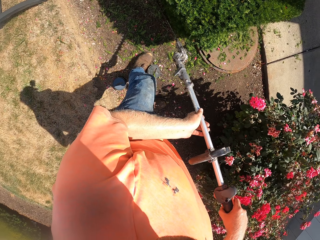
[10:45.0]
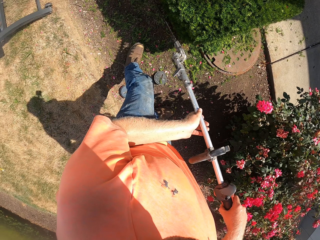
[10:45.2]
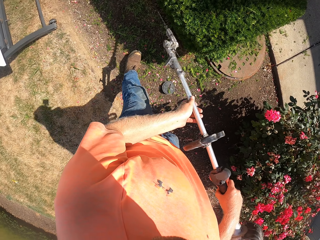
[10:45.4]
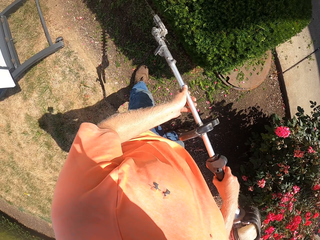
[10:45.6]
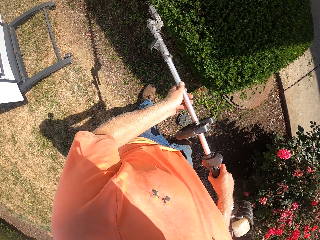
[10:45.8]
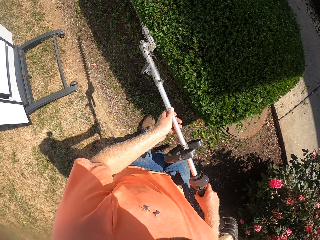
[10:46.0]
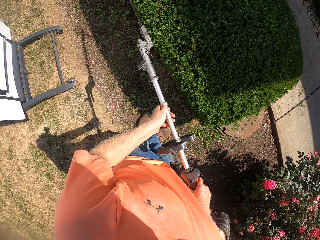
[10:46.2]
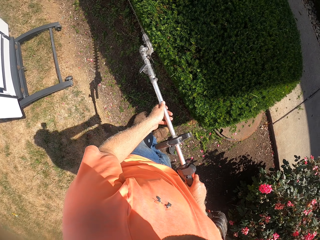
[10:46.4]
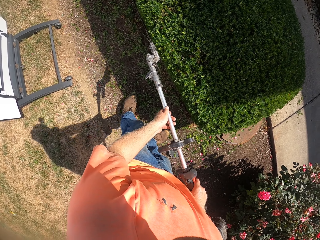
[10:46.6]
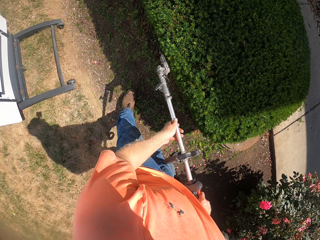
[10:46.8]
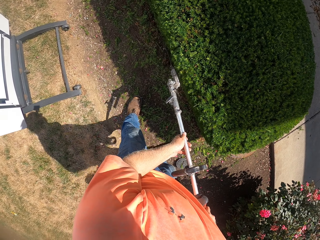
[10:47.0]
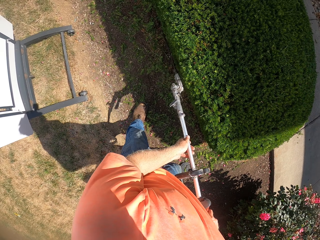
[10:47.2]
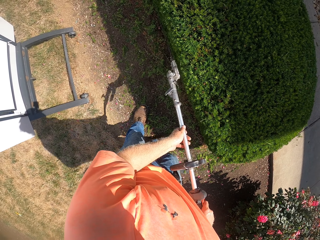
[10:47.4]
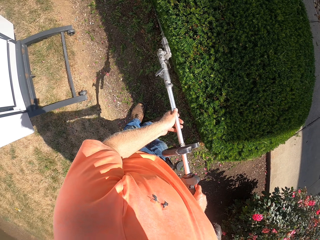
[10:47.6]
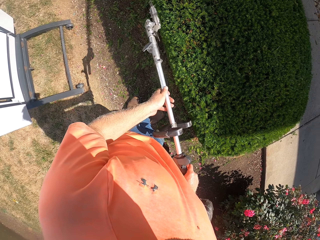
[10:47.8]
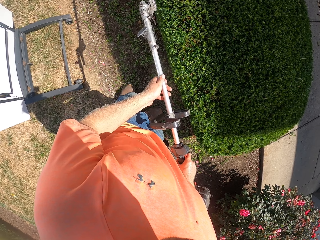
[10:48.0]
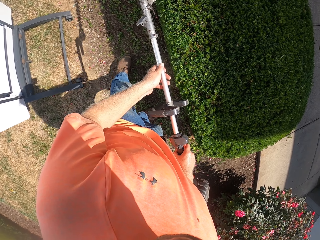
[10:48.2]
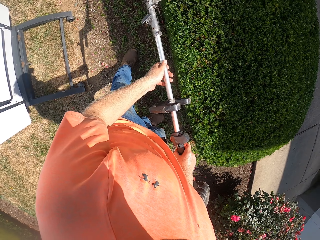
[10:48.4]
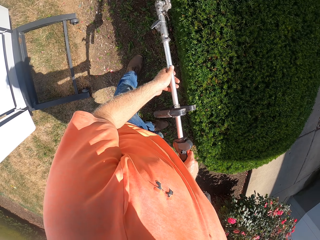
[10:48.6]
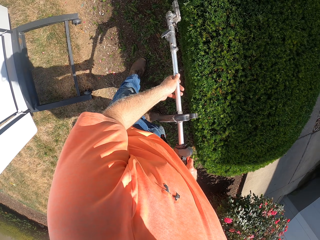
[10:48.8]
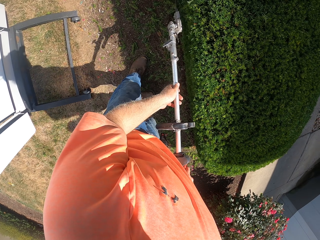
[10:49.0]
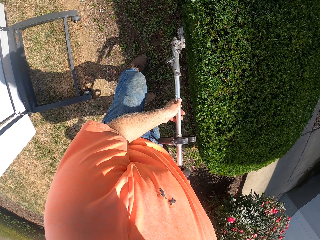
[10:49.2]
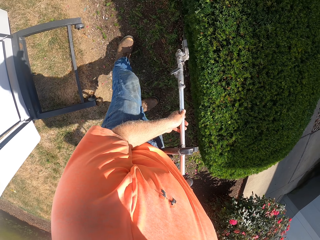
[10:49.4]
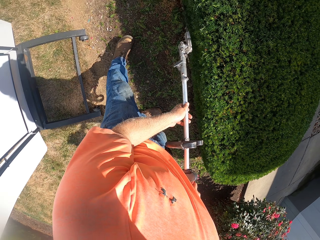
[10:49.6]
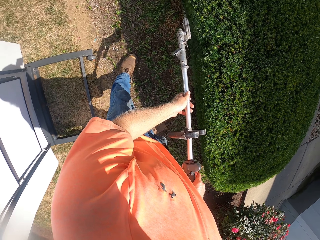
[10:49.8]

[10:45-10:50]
The camera wearer moves to the other side of the live fence.

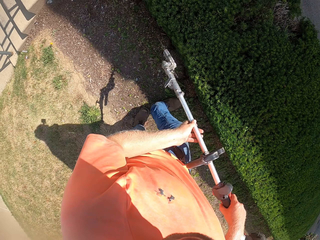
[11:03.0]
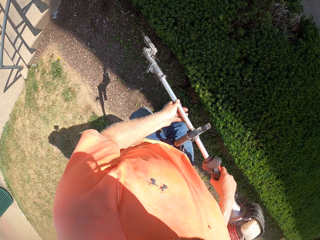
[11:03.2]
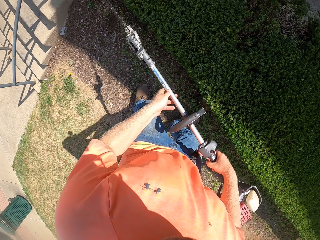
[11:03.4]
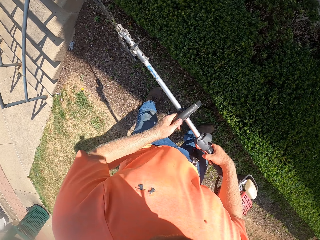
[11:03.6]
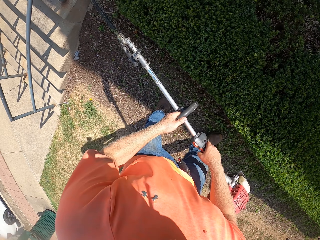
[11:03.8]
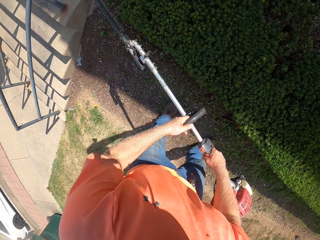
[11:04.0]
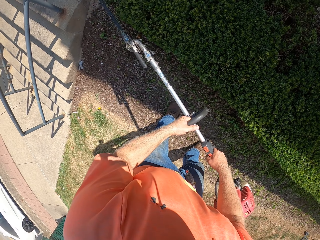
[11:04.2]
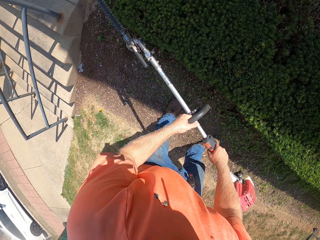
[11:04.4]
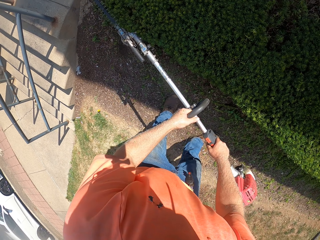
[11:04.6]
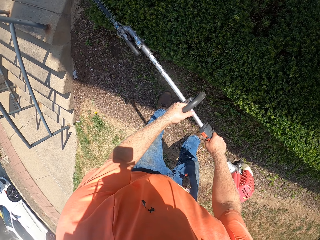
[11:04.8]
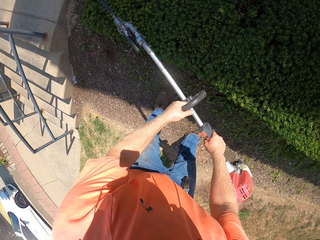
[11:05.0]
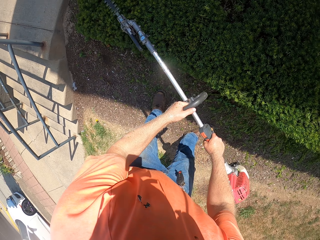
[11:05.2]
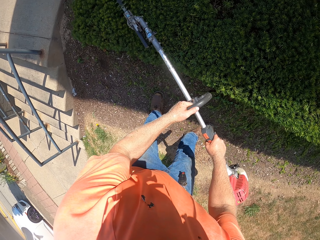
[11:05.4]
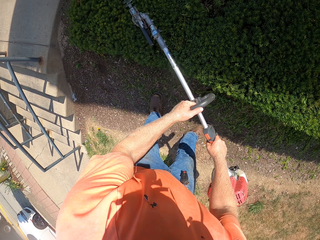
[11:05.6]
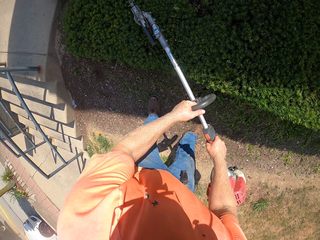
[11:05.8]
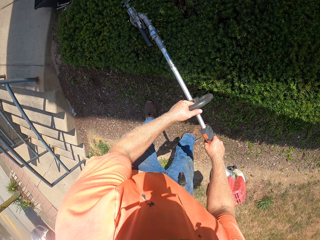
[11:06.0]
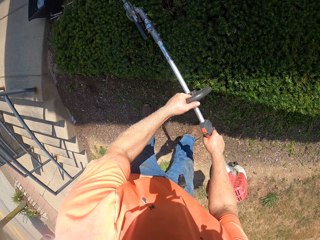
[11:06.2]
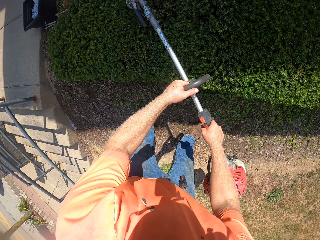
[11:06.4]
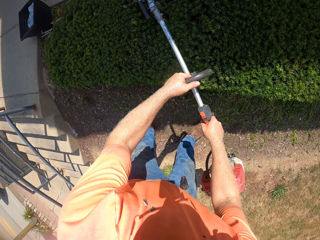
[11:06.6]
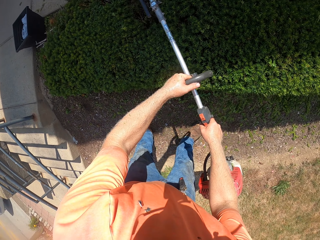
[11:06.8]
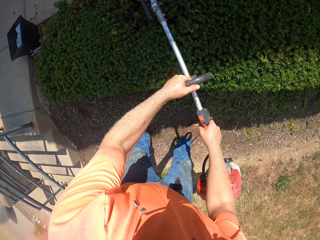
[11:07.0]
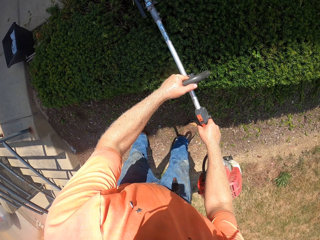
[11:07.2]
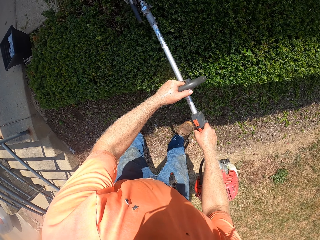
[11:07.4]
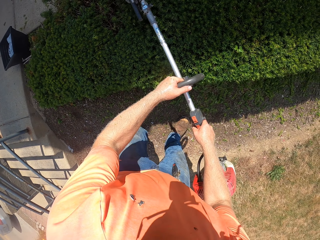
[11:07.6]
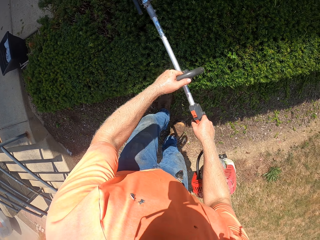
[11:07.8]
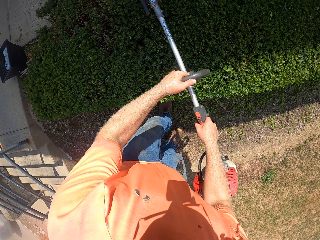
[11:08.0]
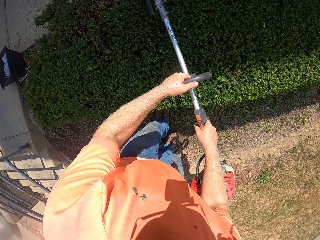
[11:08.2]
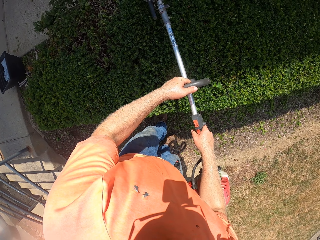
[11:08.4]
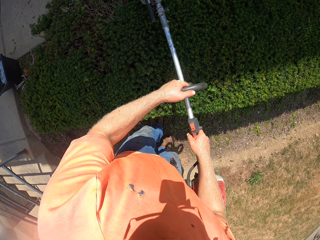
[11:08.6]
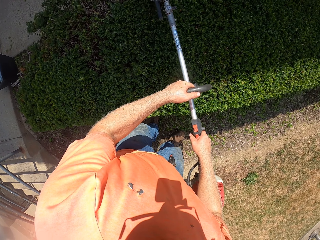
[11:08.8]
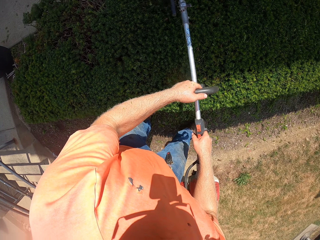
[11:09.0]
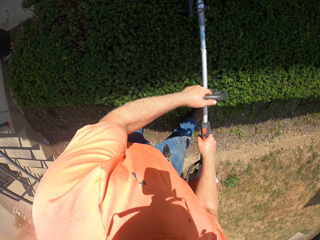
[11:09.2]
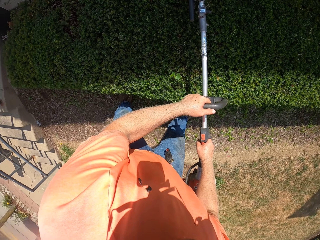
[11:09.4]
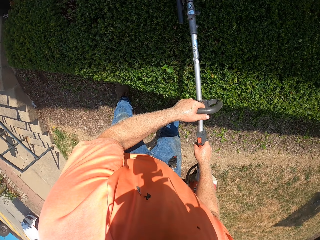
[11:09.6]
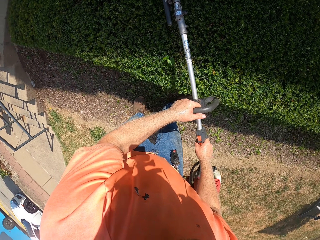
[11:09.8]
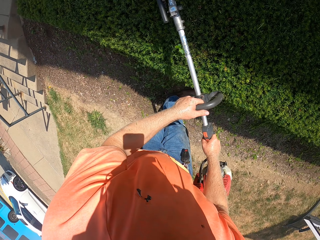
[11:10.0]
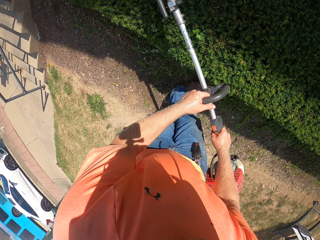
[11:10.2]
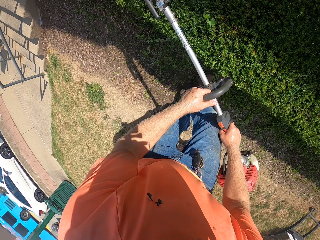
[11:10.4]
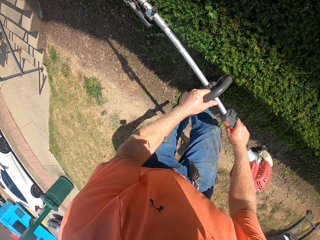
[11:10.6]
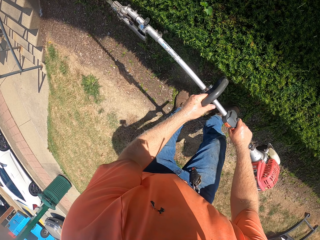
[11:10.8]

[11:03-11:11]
The camera wearer trims the upper side of the live fence.

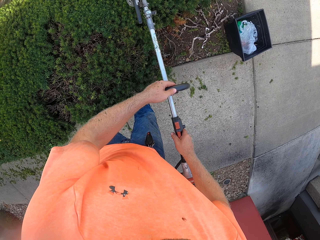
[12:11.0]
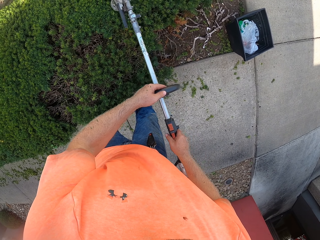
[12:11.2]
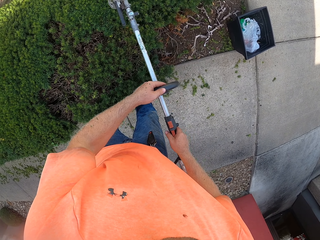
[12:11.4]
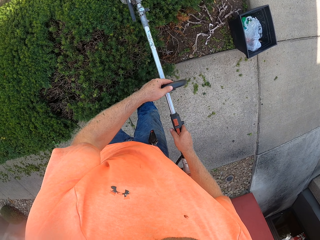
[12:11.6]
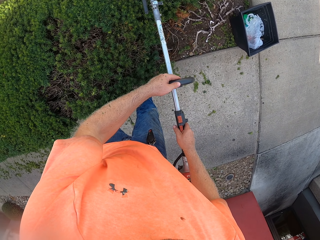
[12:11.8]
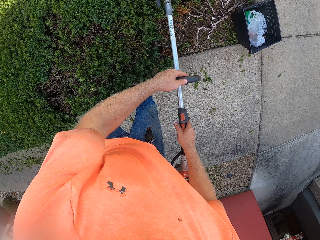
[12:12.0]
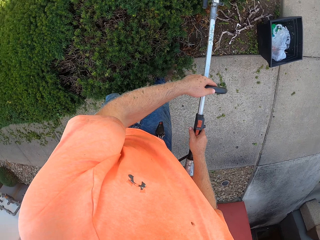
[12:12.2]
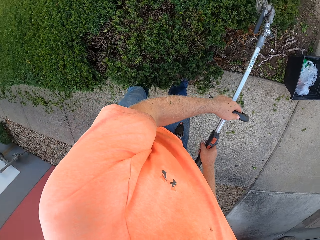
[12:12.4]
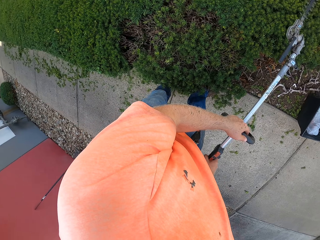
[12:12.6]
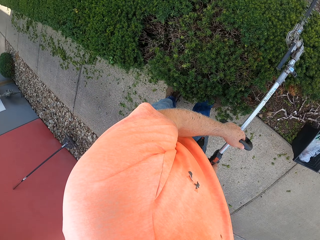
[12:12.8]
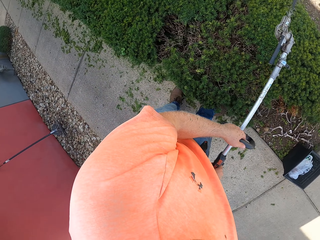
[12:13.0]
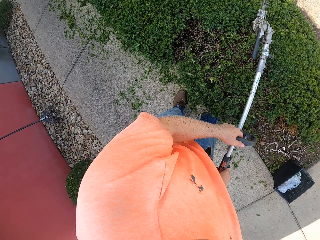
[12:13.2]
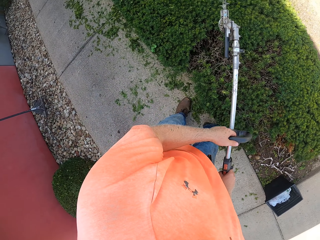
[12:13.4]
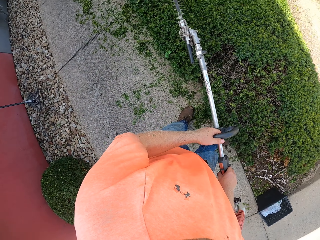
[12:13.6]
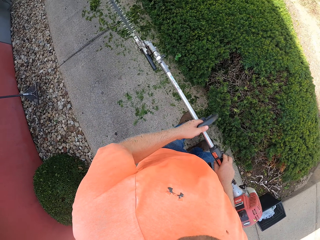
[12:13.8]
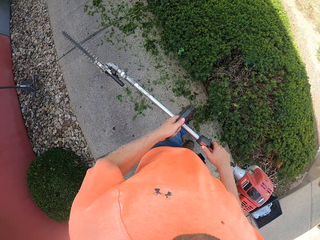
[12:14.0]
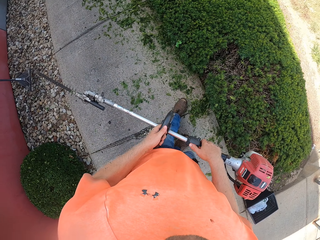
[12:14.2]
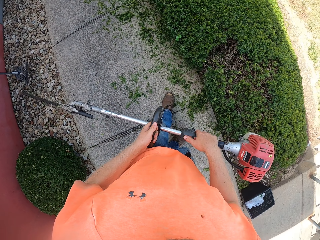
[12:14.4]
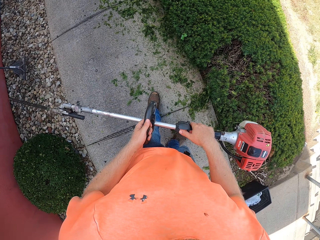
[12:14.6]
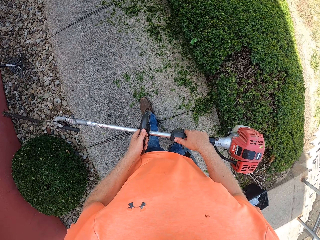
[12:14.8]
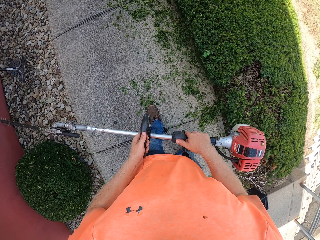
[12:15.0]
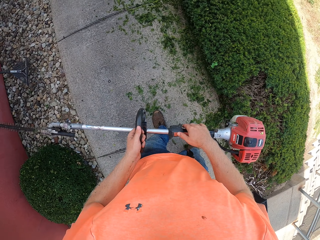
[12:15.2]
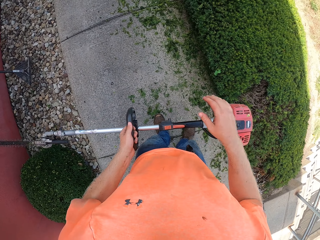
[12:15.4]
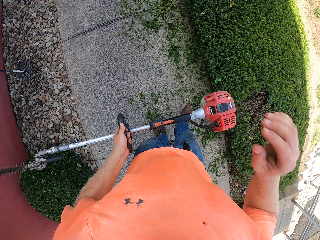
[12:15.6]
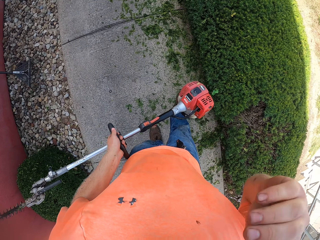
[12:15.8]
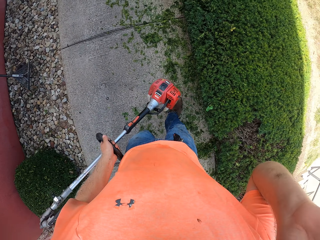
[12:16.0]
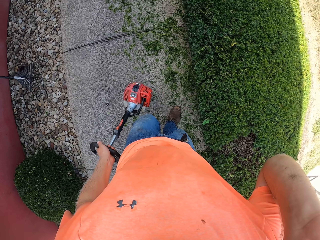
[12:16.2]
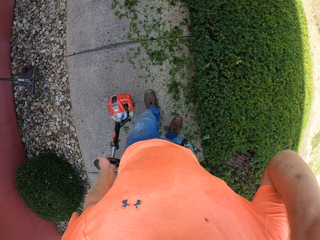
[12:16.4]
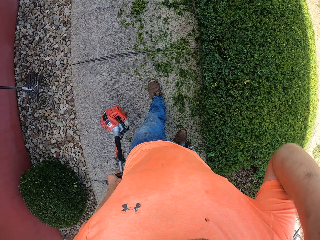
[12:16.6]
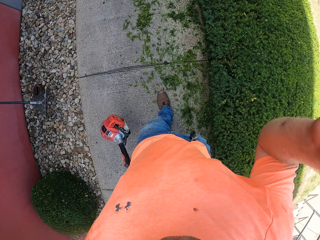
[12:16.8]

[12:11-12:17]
The camera wearer stops trimming the fence. He raises his right hand. He touches his face with his right hand.
